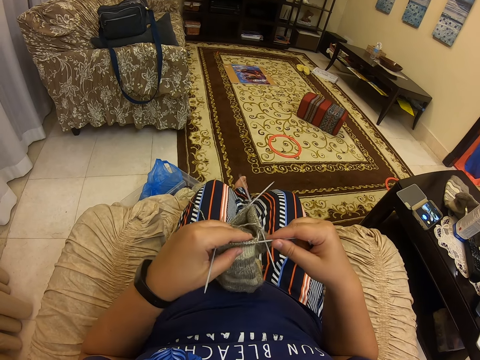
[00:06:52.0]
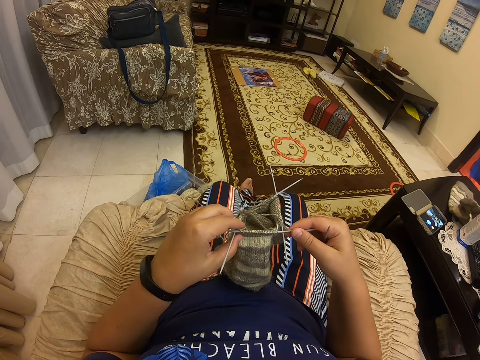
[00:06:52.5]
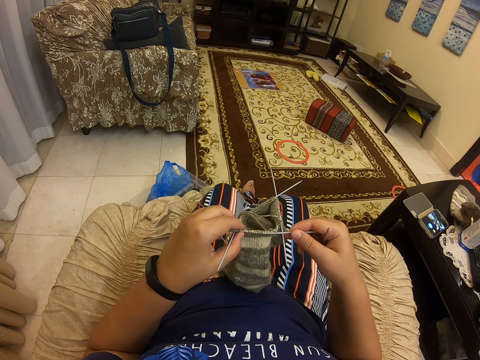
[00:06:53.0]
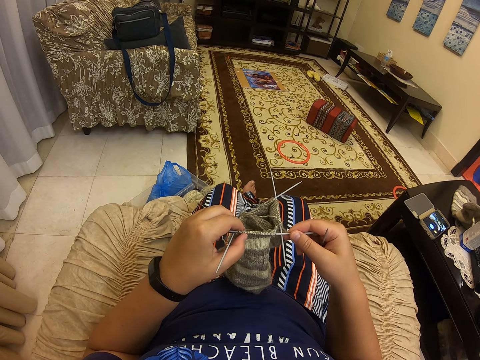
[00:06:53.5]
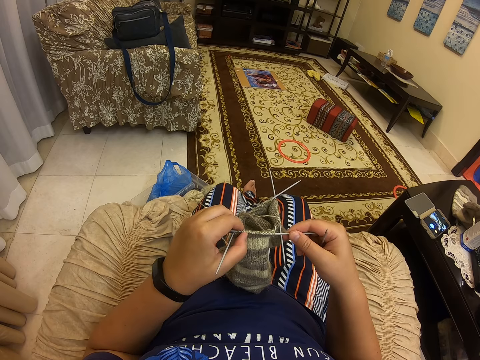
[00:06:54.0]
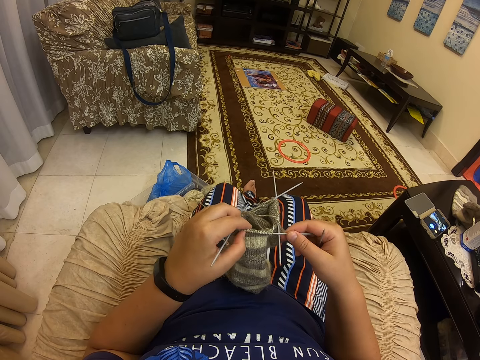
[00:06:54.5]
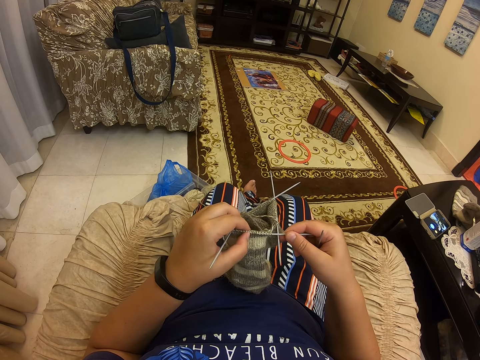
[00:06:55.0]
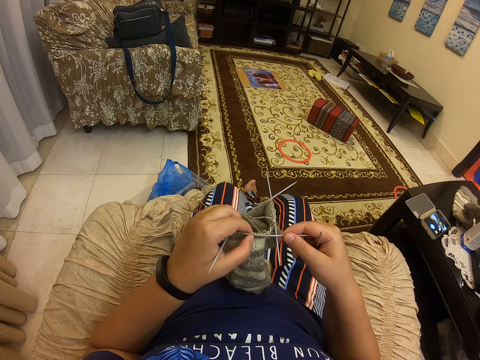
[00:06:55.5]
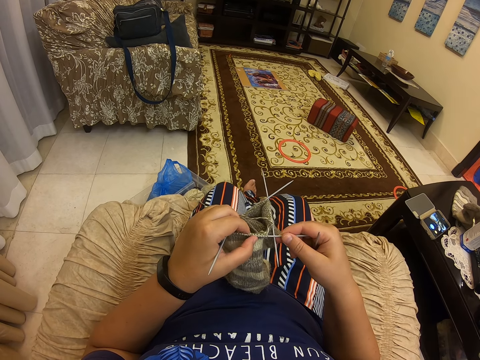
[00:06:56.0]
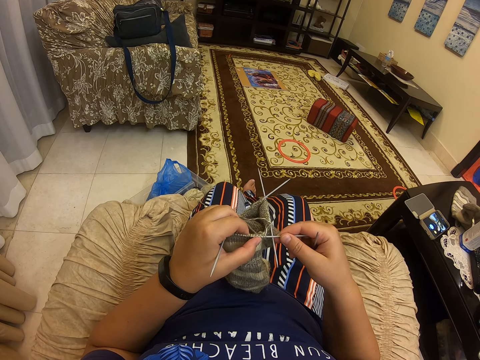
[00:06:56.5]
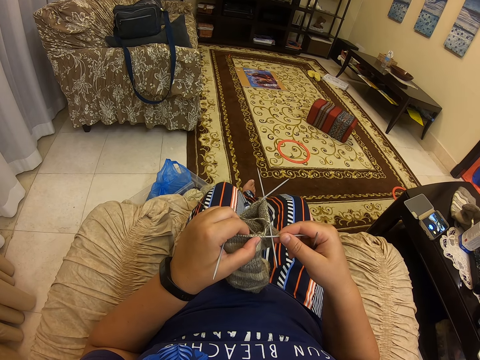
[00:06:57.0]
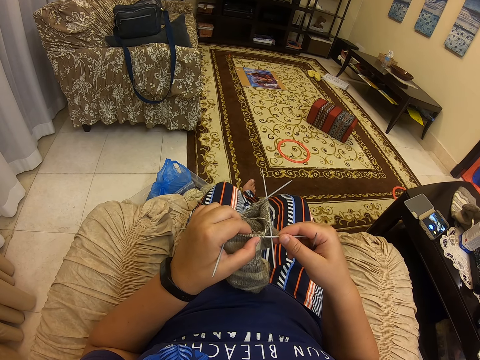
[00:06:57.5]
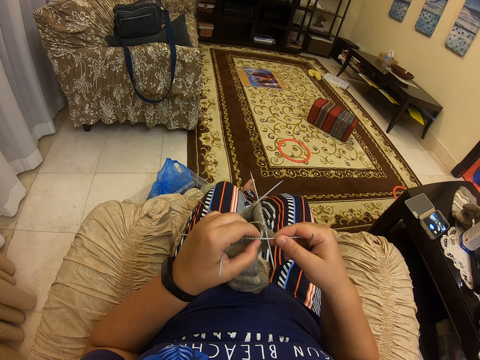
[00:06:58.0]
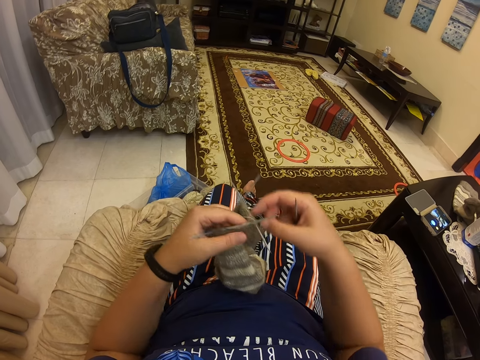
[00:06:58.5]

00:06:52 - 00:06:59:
The camera wearer crochets the sweater with the crocheting needle.

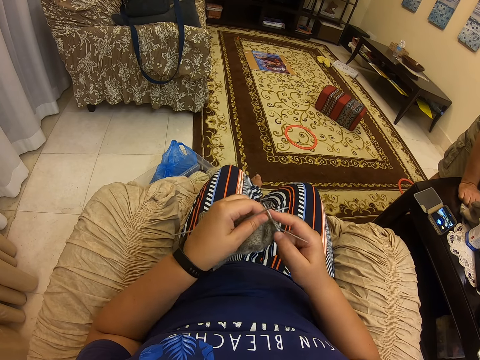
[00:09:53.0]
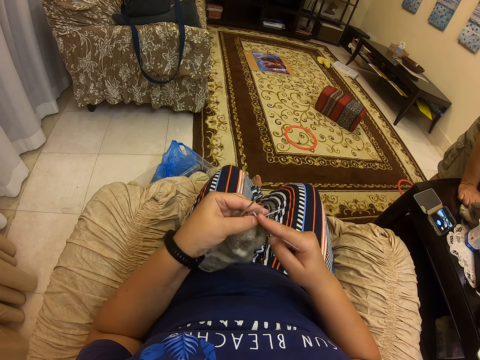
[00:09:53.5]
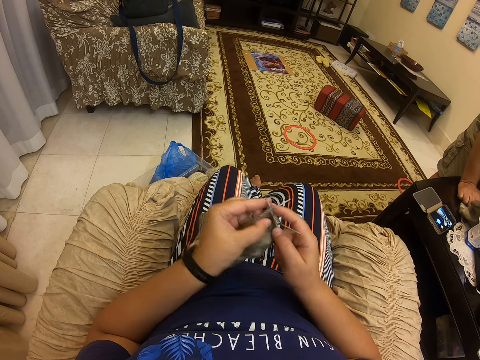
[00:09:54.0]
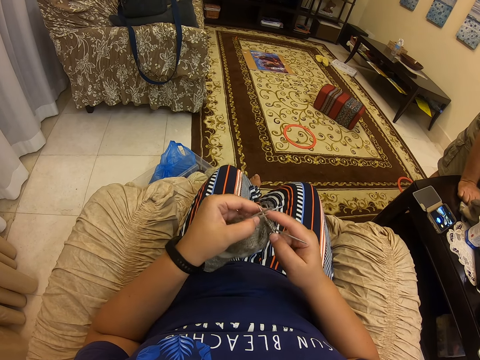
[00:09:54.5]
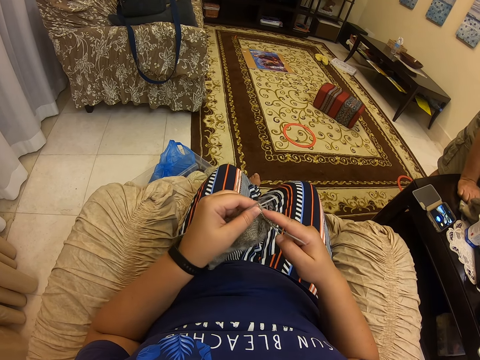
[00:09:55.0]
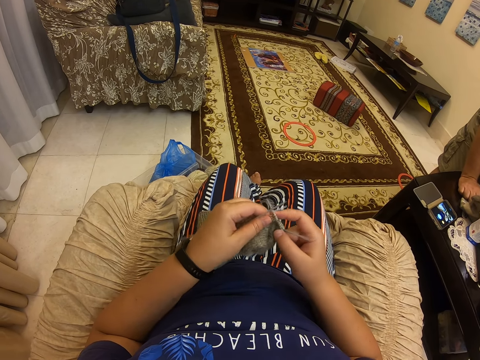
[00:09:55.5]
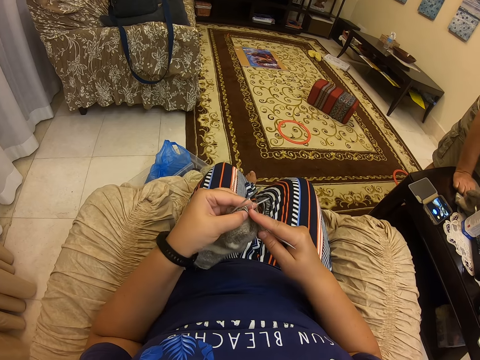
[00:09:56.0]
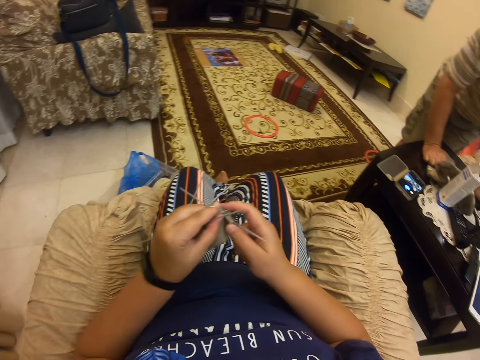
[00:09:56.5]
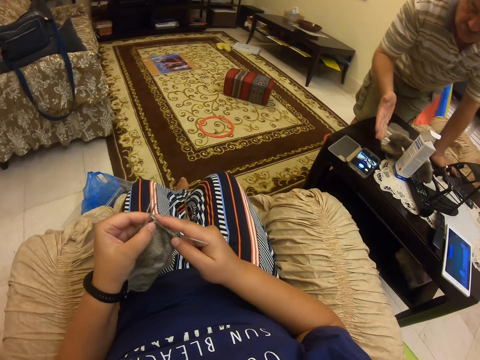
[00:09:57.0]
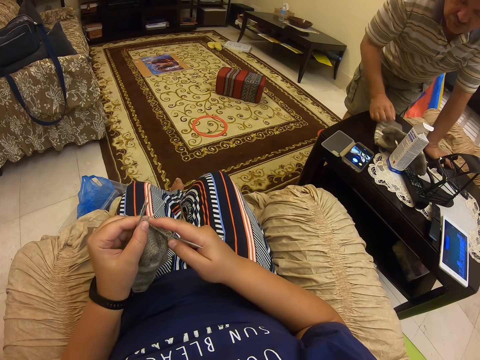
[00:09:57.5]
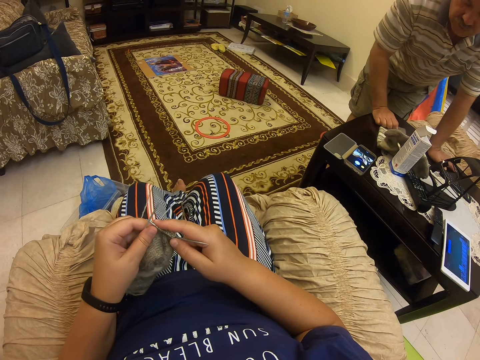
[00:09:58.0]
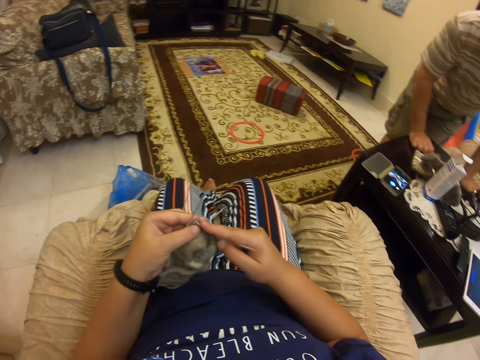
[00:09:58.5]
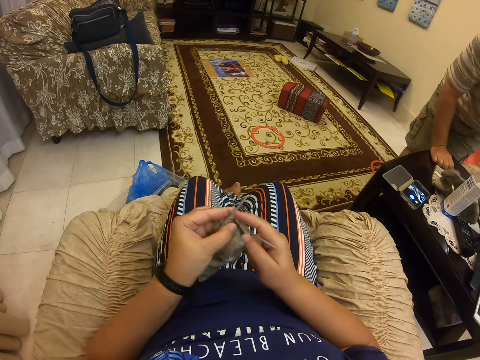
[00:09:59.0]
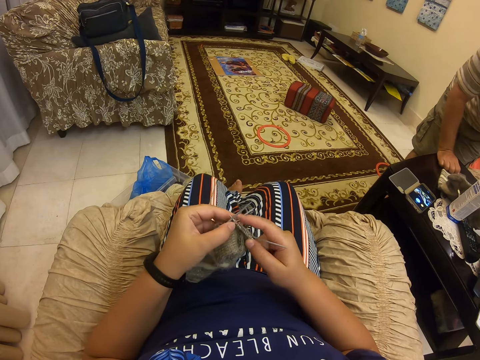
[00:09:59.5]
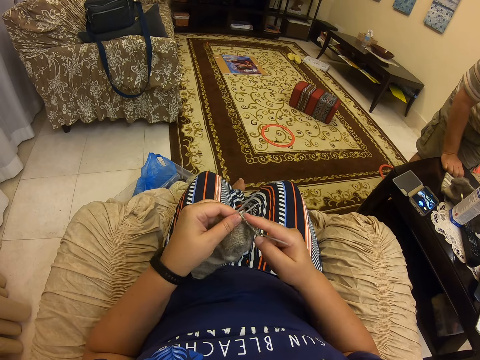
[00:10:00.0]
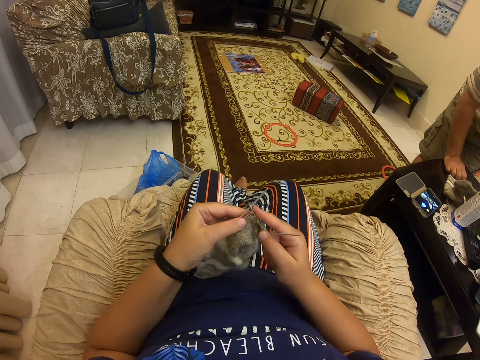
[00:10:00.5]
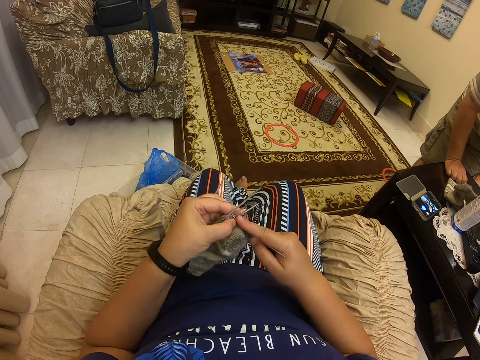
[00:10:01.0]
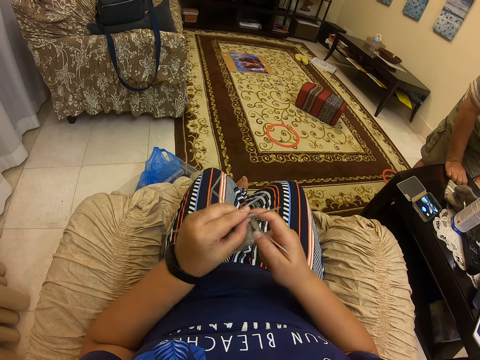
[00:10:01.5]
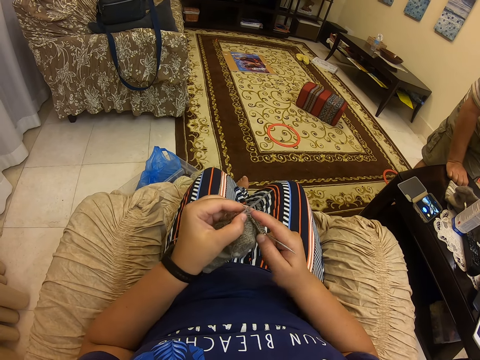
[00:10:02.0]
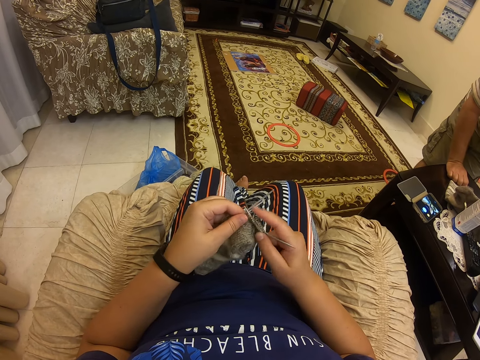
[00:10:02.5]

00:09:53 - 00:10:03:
The camera wearer converses with a man.

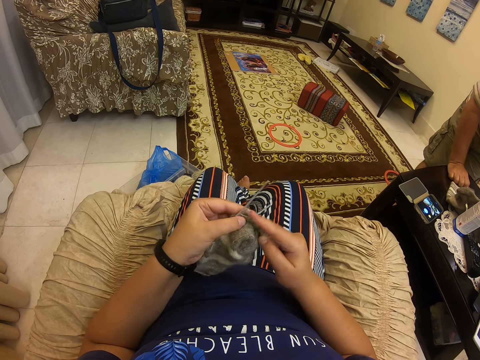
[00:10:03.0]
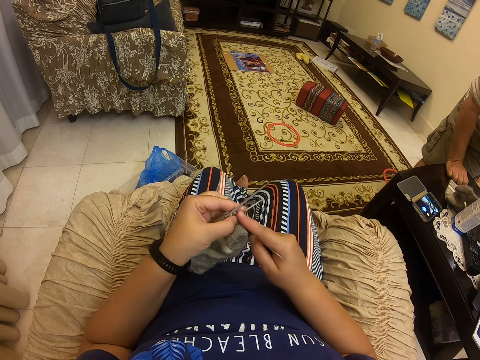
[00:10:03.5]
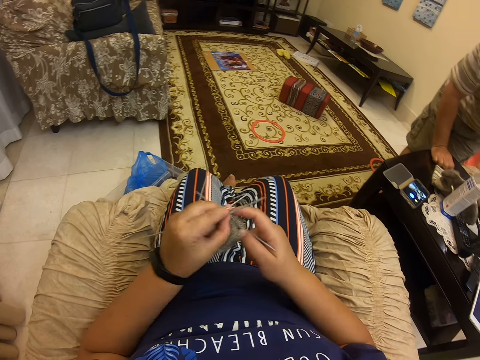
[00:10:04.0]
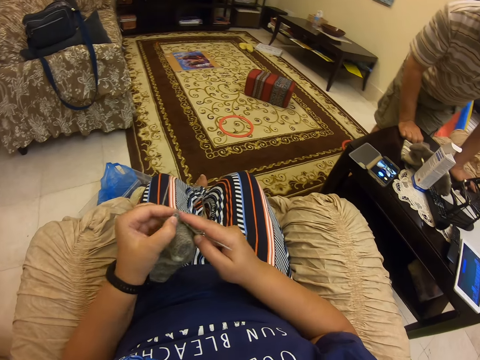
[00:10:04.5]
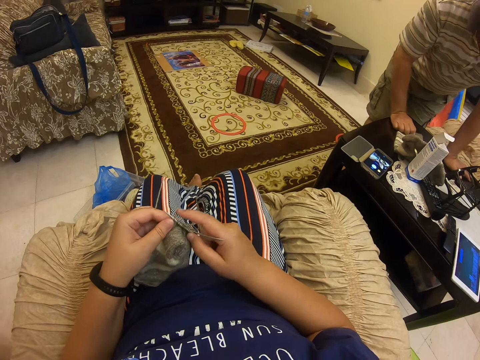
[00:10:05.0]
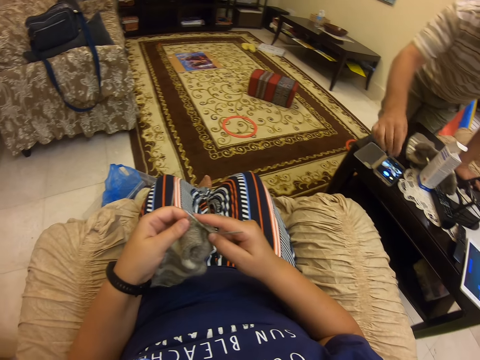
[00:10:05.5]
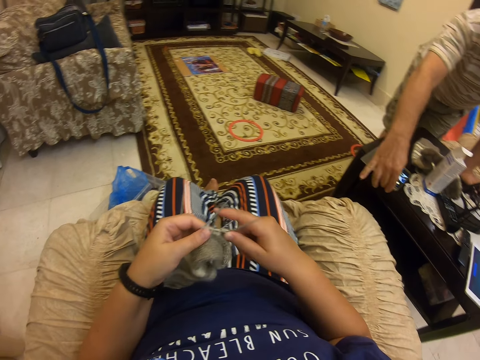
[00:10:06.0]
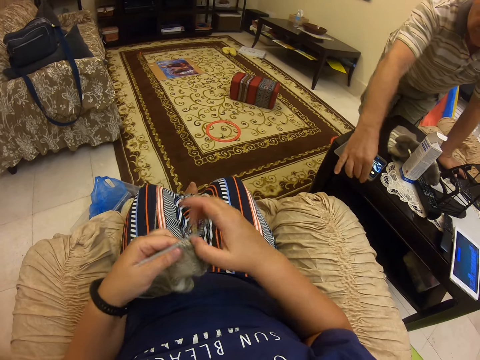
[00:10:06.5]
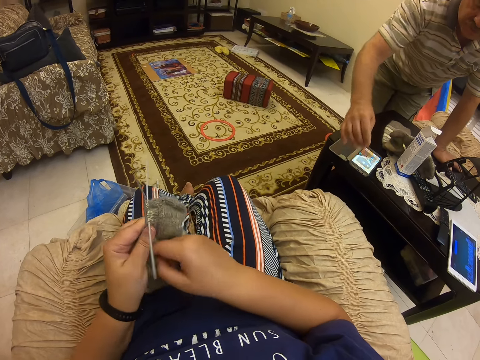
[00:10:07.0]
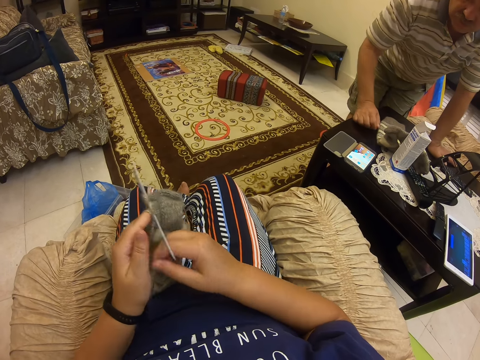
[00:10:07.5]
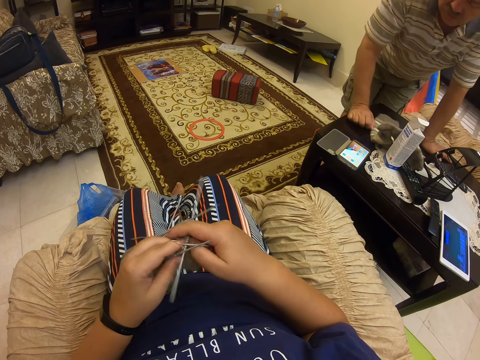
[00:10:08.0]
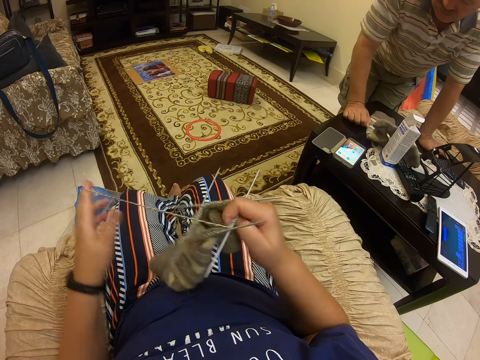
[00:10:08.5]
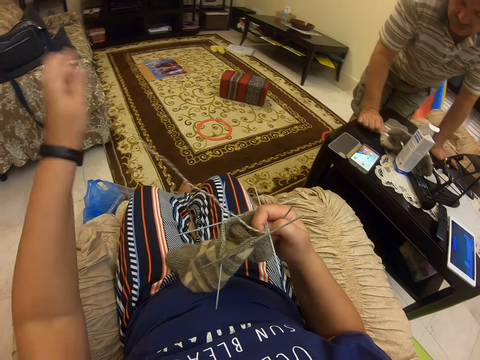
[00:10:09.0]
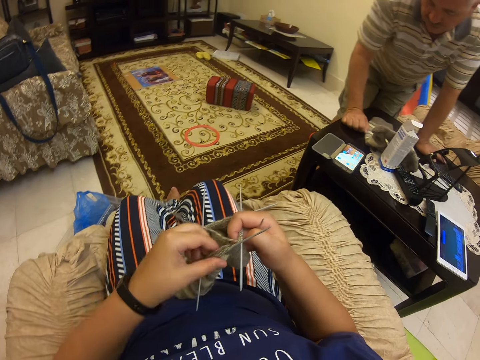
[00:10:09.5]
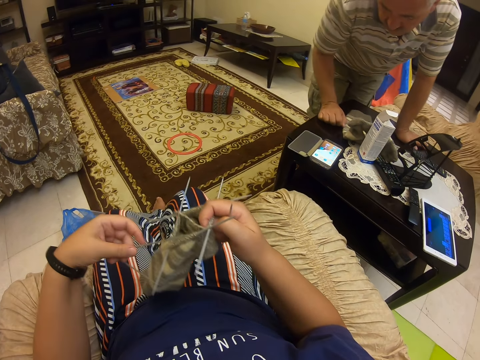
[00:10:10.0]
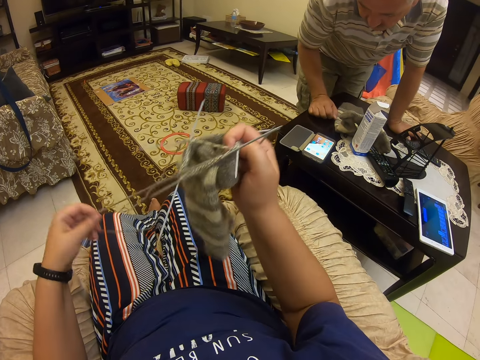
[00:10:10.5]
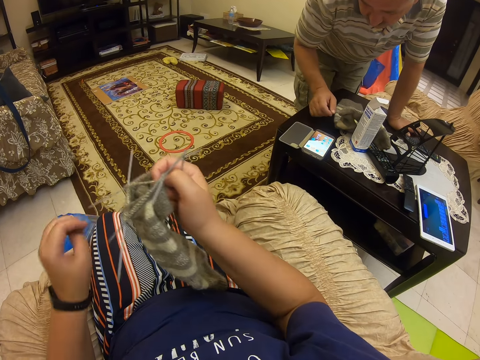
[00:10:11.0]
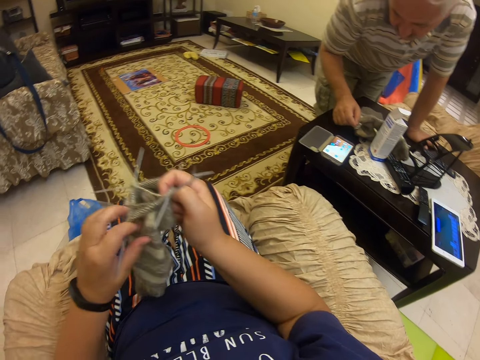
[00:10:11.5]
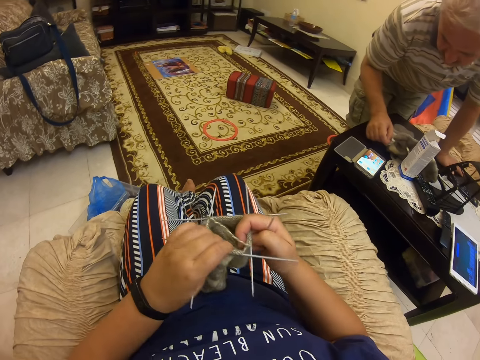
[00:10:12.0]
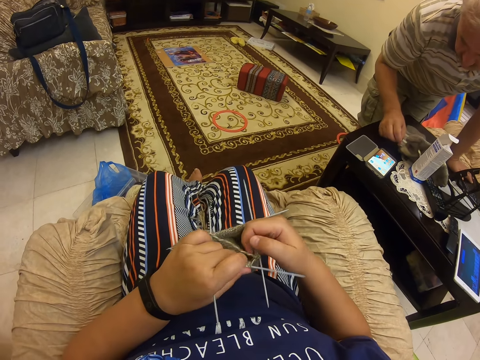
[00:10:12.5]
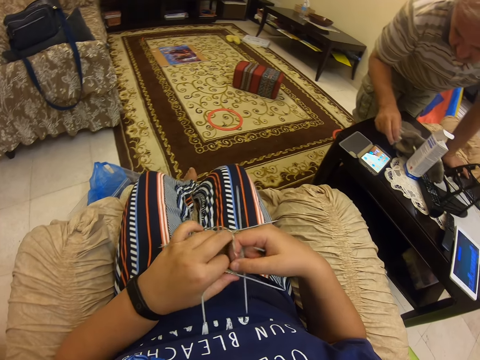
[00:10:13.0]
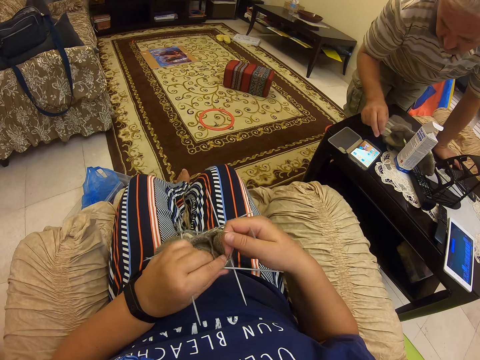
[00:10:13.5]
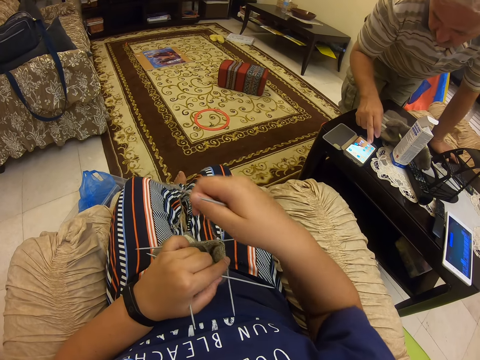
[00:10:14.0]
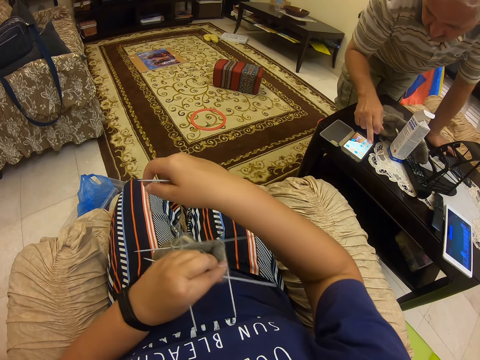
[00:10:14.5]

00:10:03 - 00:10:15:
The camera wearer crochets the sweater with the crocheting needle. A man scrolls on the cellphone. The camera wearer converses with another man. They crochet the sweater with the crocheting needle. The first man stares at the cellphone on the table.
